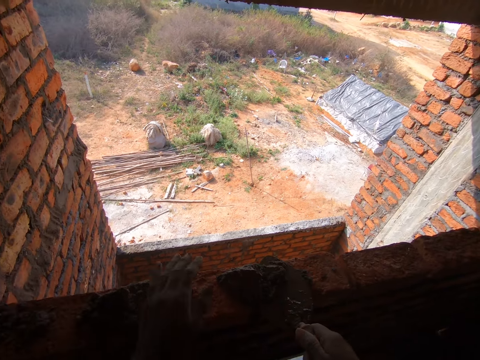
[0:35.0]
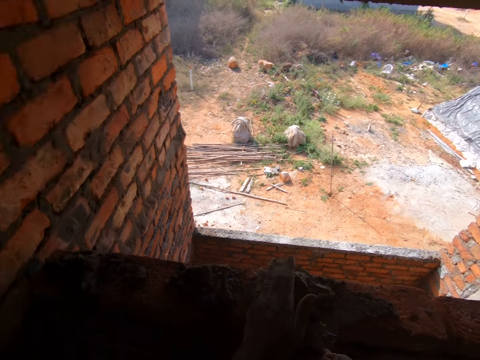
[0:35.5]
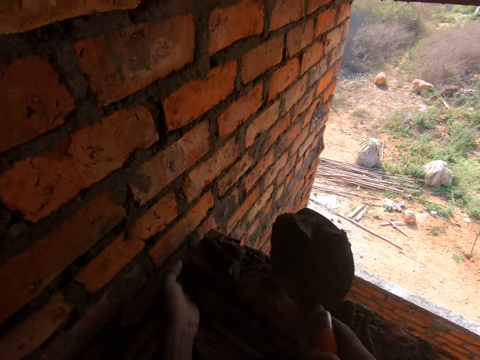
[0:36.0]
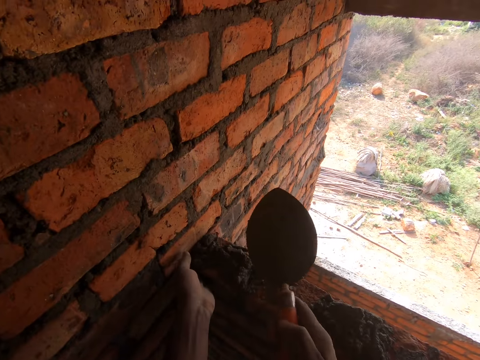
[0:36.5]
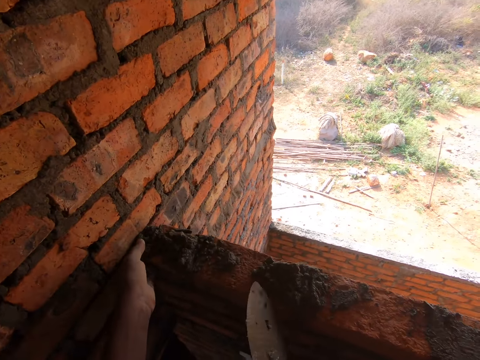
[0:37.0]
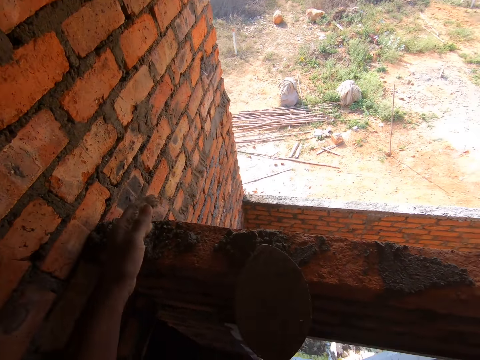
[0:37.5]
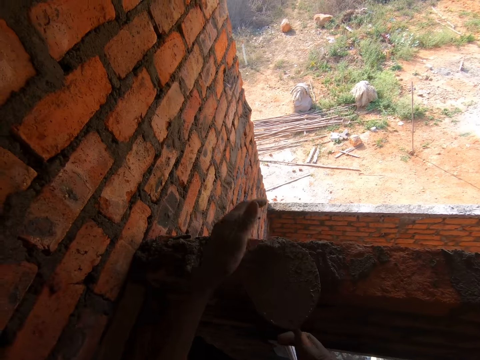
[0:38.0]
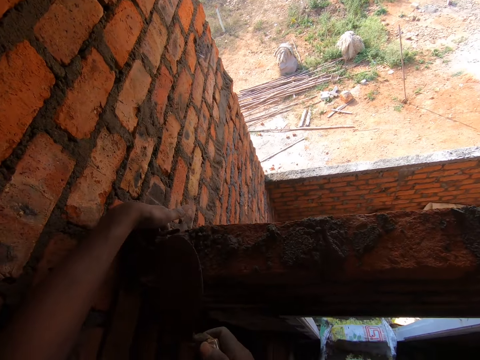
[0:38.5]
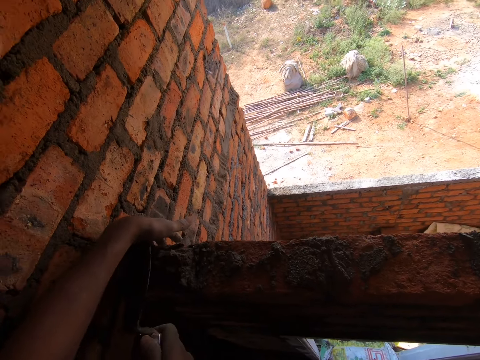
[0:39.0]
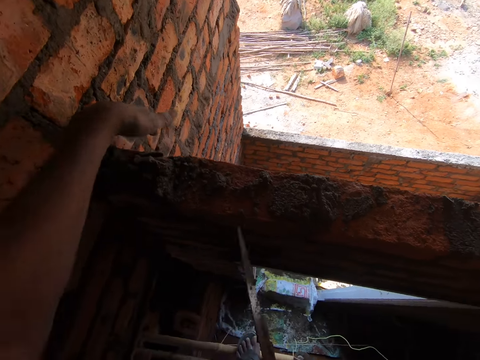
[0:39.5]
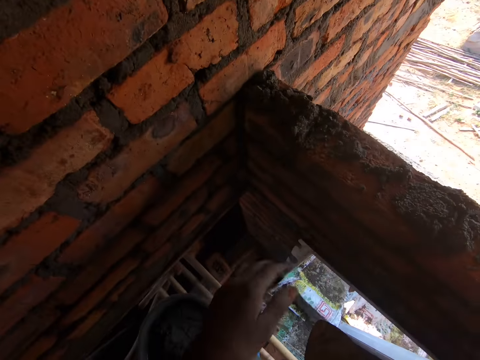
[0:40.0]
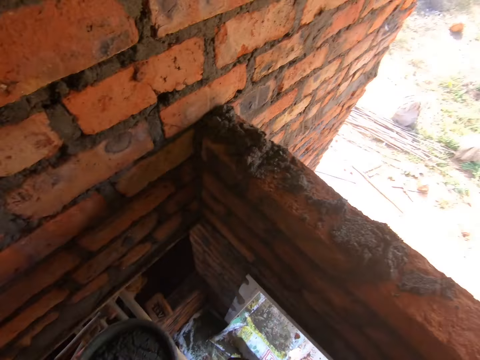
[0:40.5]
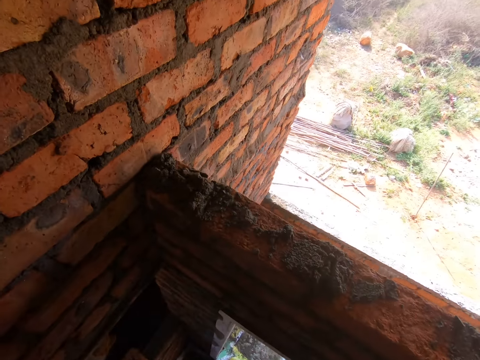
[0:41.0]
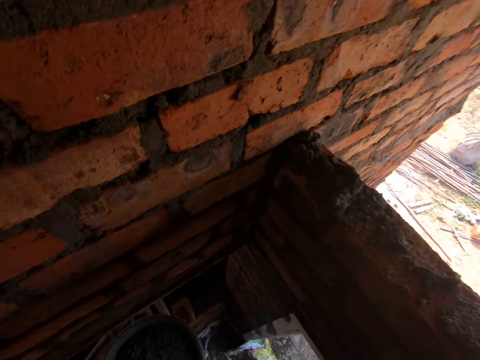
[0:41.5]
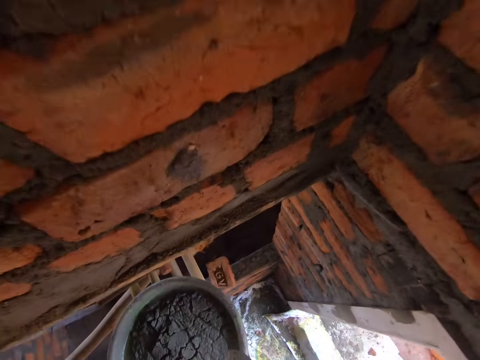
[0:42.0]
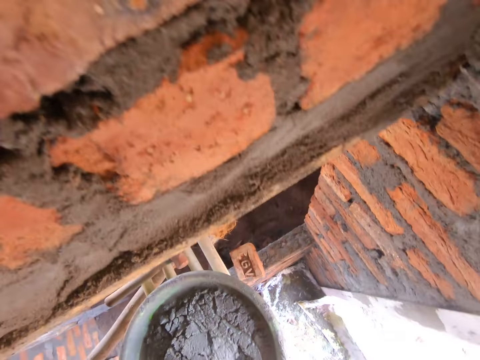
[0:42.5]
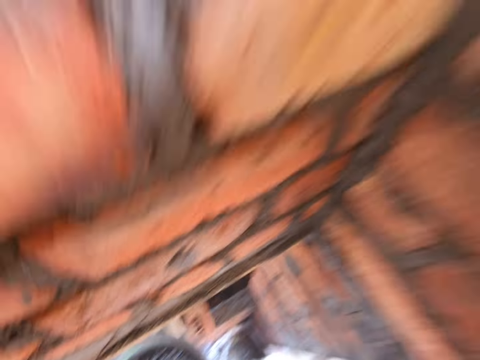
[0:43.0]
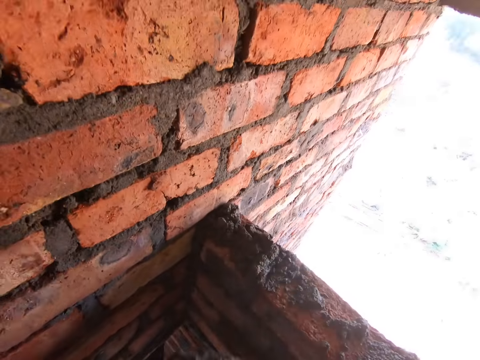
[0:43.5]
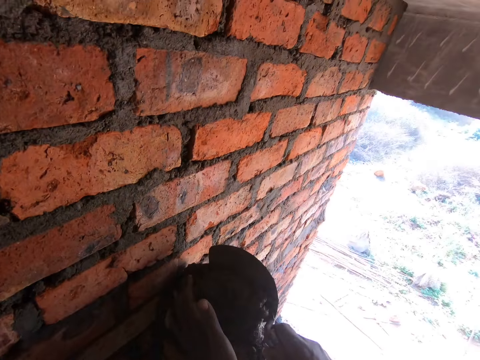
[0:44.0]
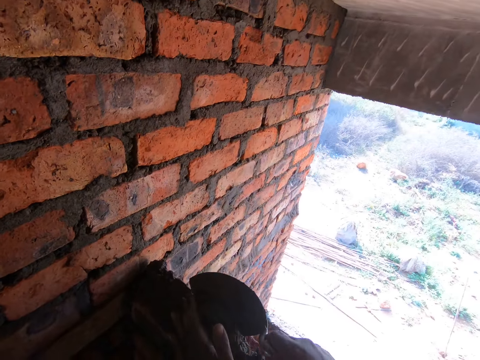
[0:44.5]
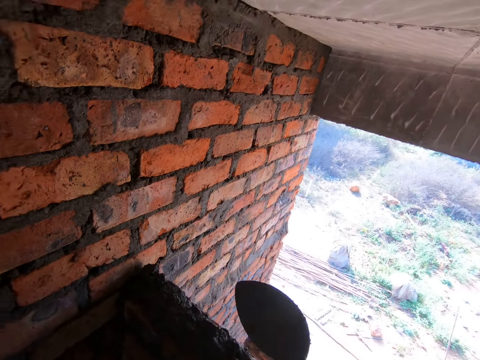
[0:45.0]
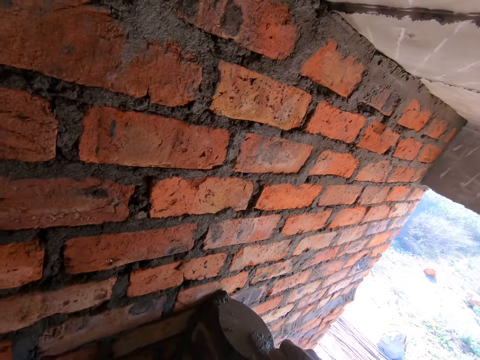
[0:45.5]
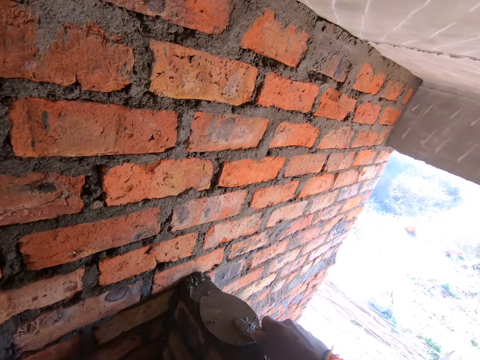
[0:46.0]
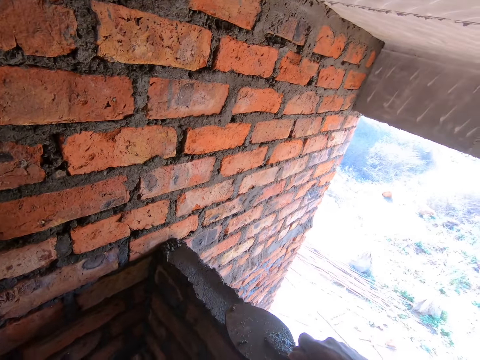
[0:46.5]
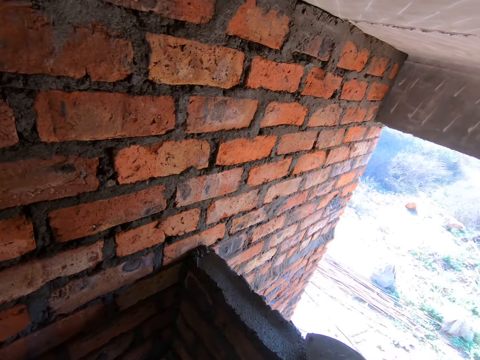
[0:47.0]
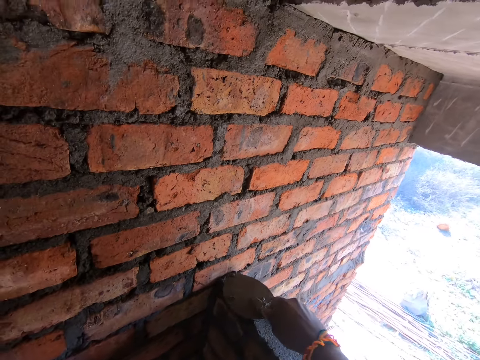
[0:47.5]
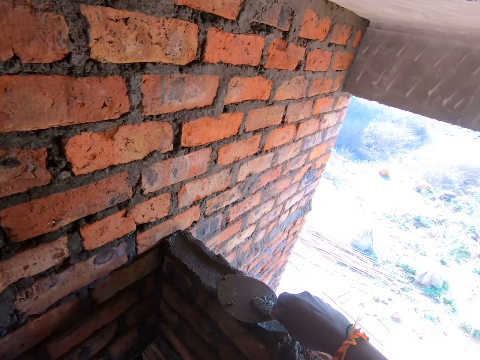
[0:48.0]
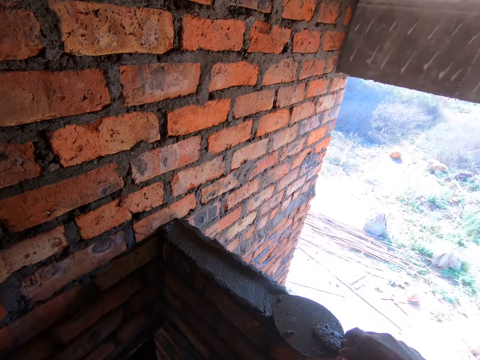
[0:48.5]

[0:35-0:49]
The camera wearer picks up the mortar with the trowel. They pour the mortar on the wall. They scoop the mortar. They put the mortar on the brick. They press the mortar between the bricks. They stare at the wall. They scoop the mortar with the trowel. They pour the mortar on the wall. They spread the mortar on the wall with the trowel.

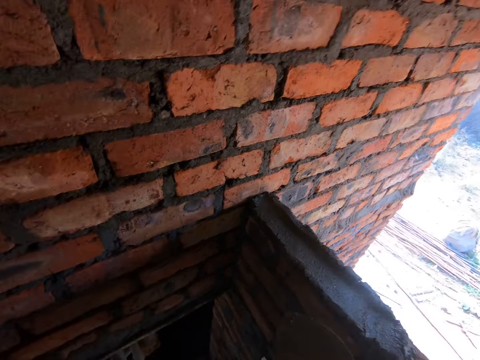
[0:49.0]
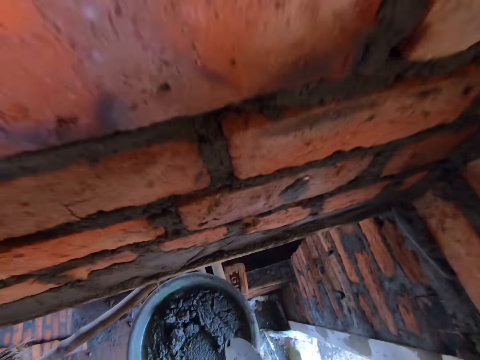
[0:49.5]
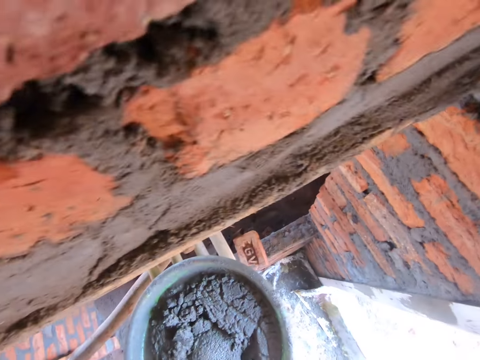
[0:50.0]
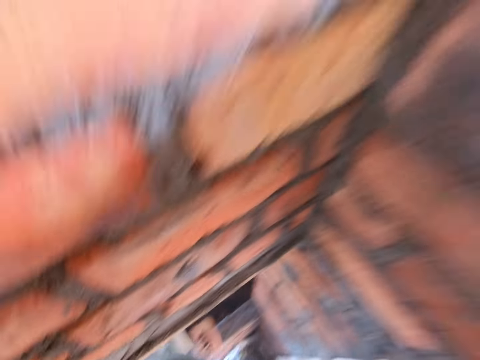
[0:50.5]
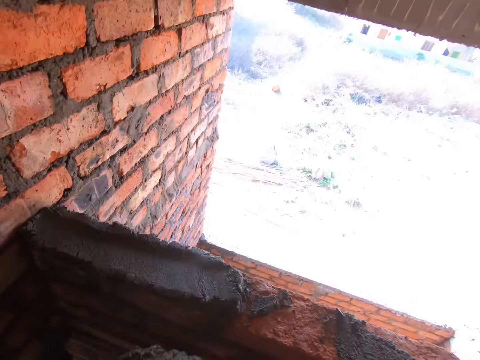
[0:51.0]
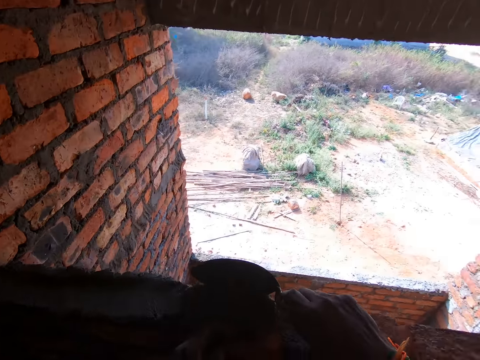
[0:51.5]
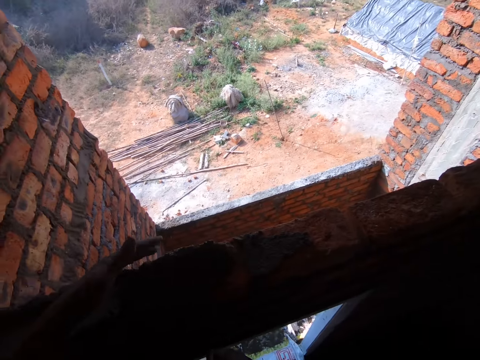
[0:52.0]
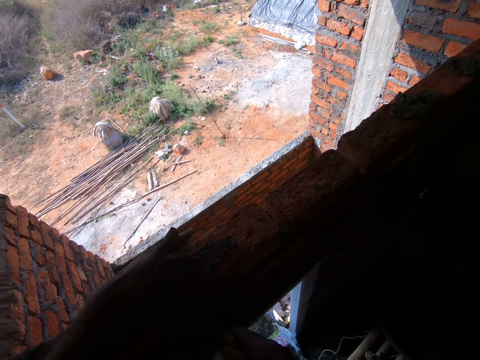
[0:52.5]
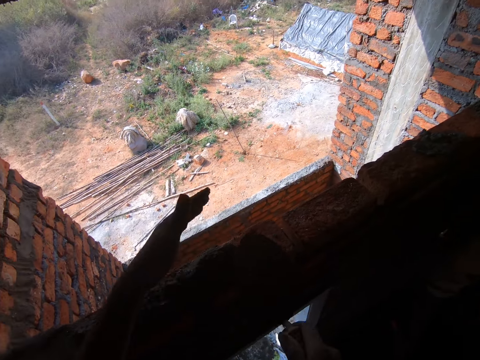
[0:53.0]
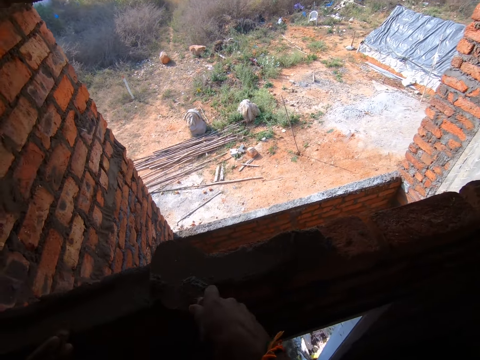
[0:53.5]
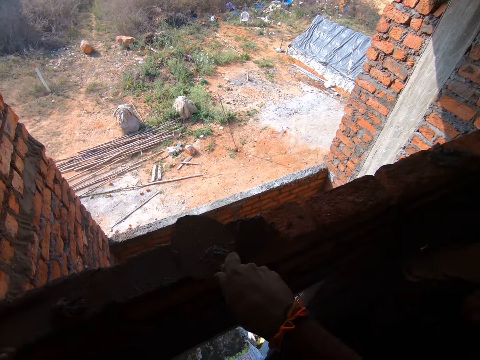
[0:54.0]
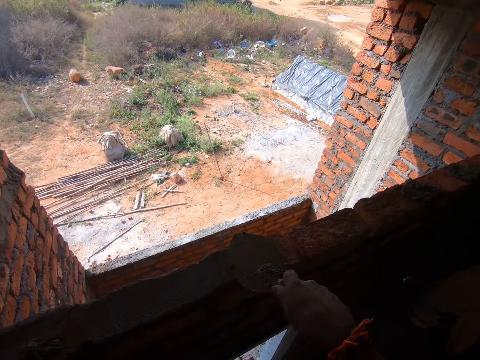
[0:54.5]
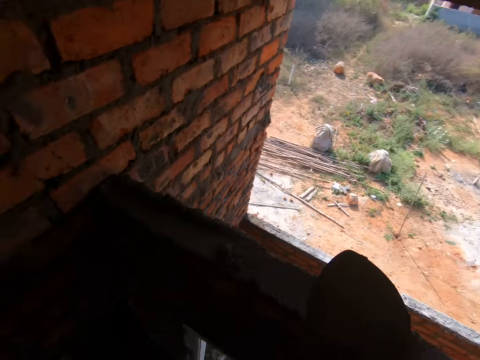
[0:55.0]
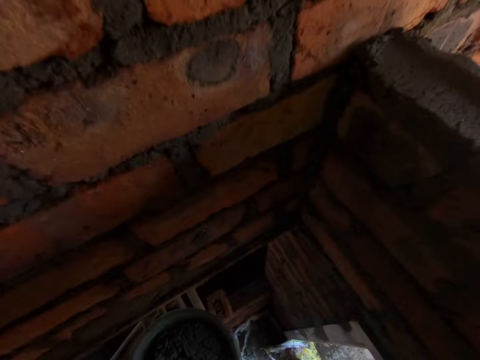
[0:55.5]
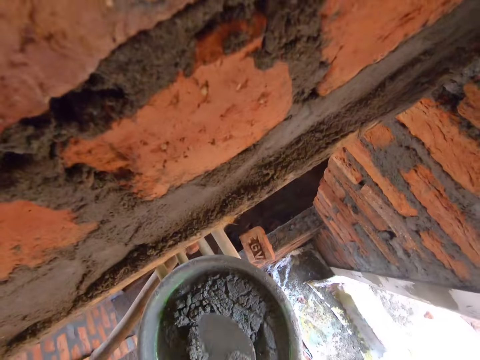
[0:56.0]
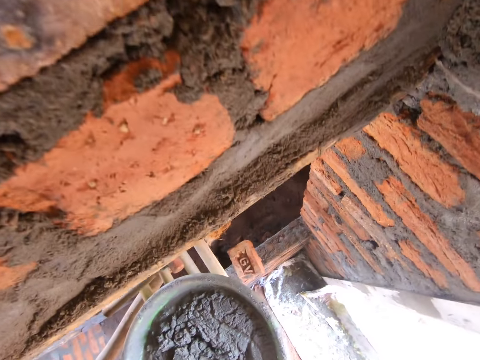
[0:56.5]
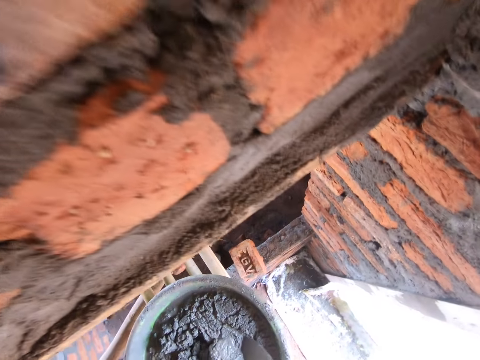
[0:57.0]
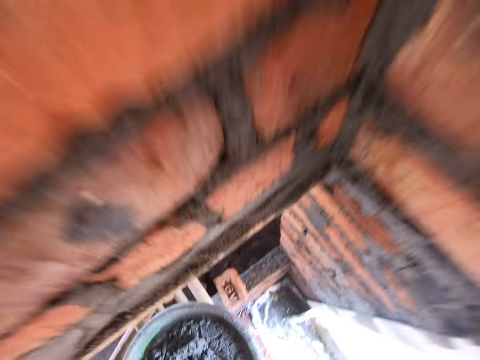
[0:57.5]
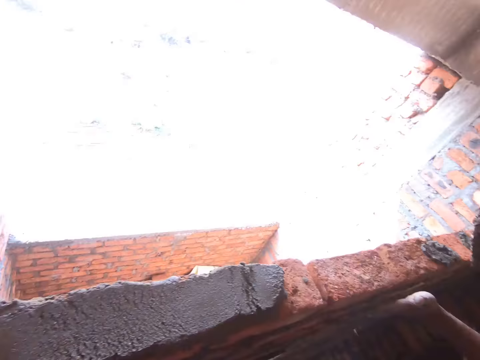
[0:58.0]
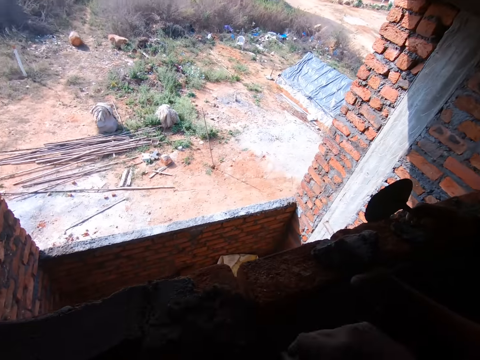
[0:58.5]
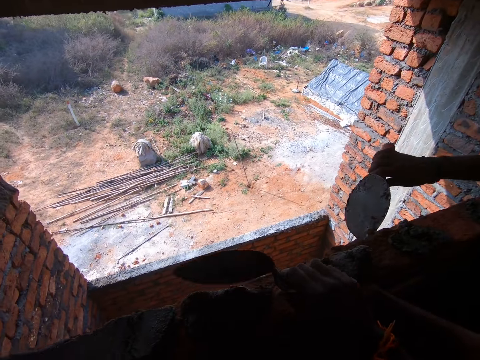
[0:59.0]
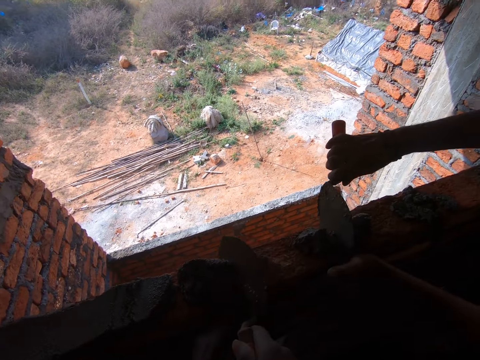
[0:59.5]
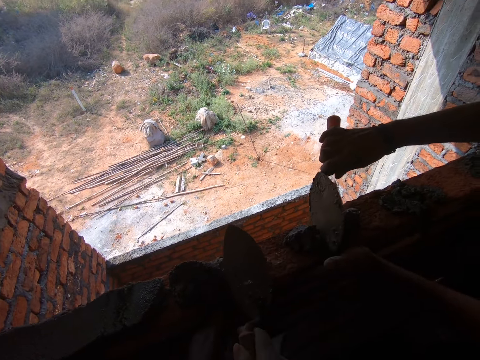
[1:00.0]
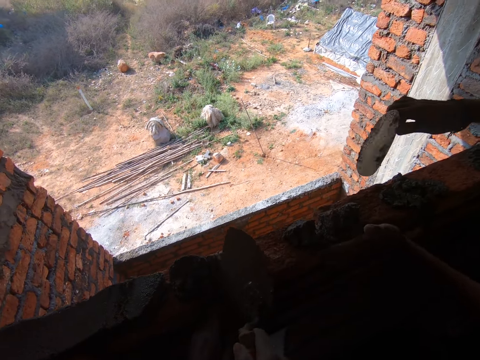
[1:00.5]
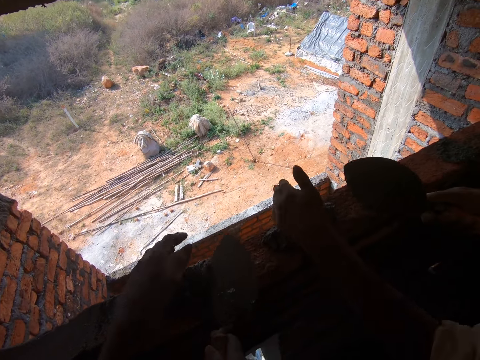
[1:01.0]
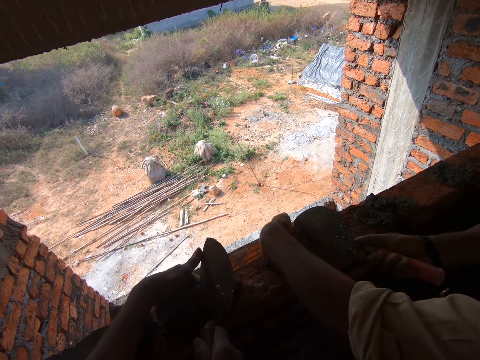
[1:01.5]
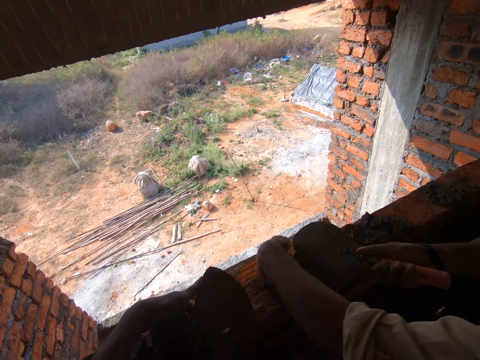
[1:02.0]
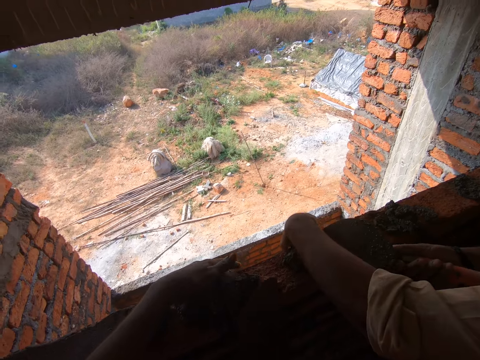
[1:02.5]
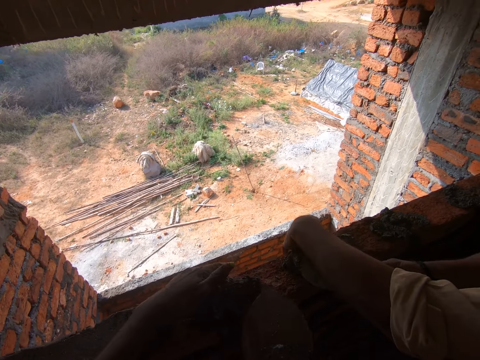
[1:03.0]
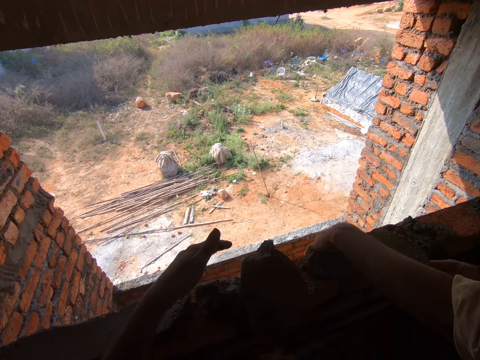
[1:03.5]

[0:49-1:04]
The camera wearer scoops the mortar with the trowel. They pour the mortar on the wall. They move the hand. They spread the mortar on the wall with the trowel. They scoop the mortar with the trowel. A man pours the mortar on the wall. The camera wearer pours the mortar on the wall. The man forces the mortar between the bricks with the trowel. The camera wearer forces the mortar between the bricks with the trowel. The man moves the hand and presses the mortar between the bricks.
